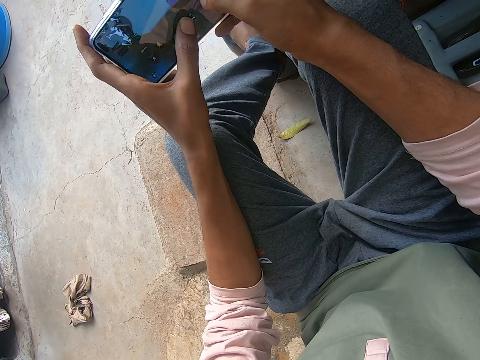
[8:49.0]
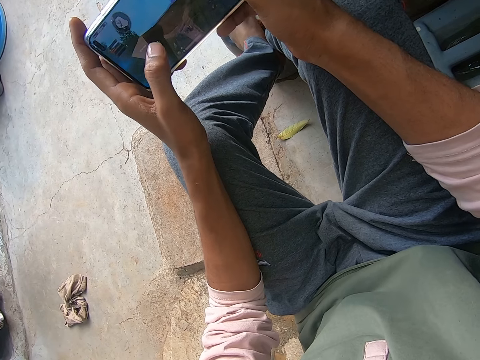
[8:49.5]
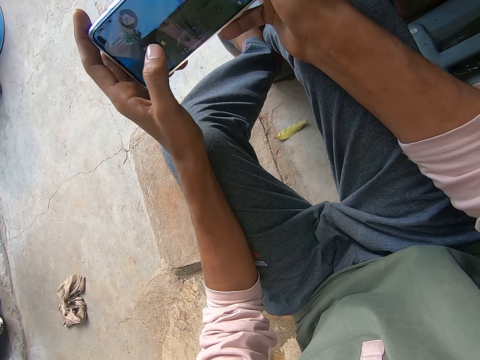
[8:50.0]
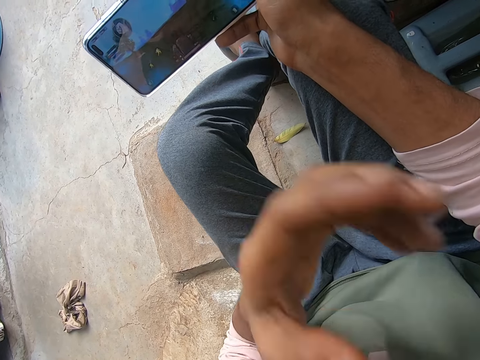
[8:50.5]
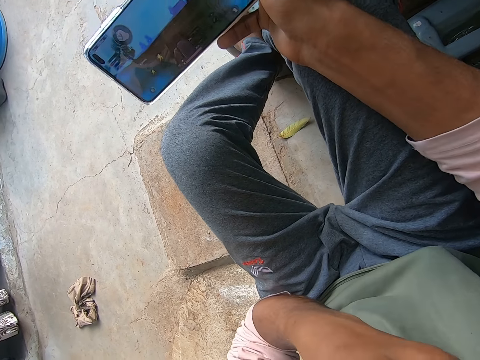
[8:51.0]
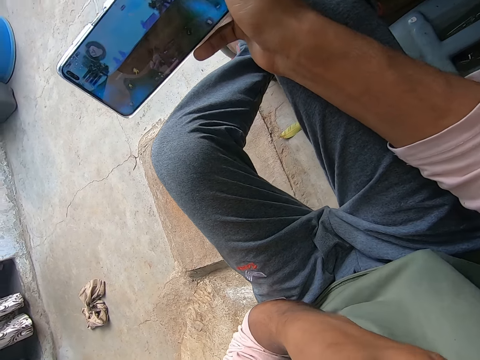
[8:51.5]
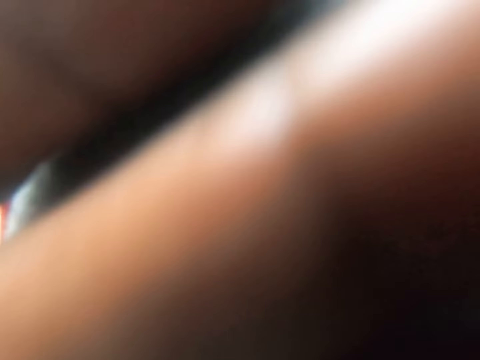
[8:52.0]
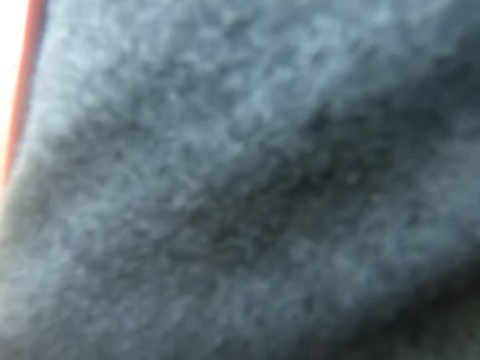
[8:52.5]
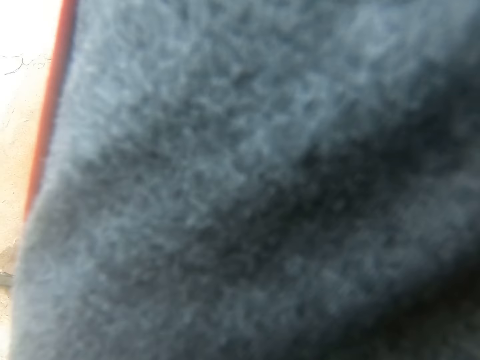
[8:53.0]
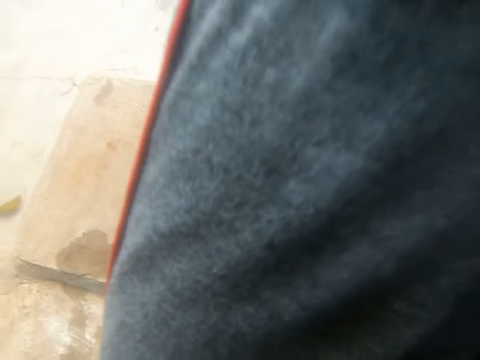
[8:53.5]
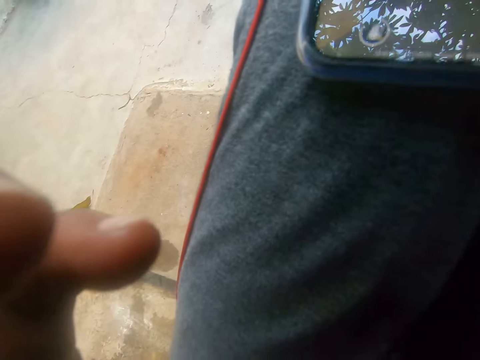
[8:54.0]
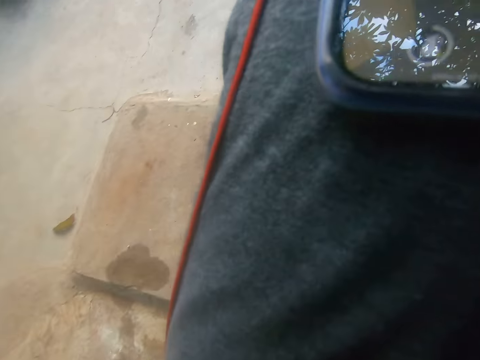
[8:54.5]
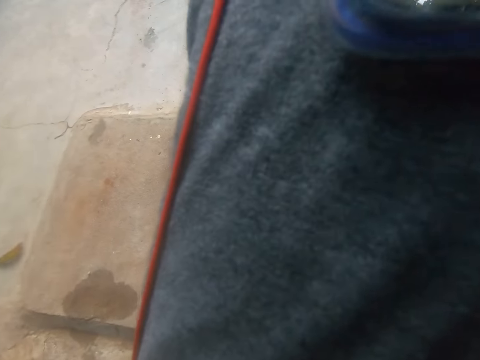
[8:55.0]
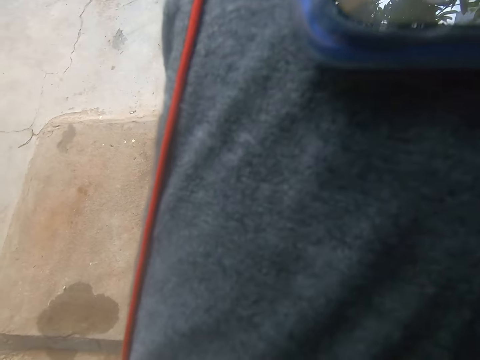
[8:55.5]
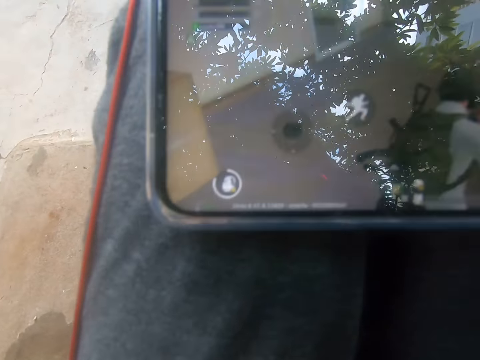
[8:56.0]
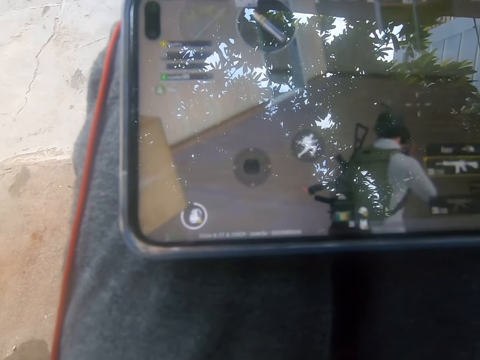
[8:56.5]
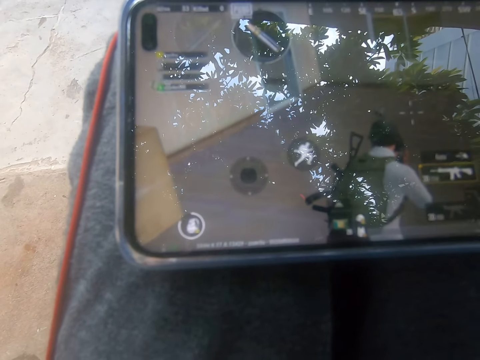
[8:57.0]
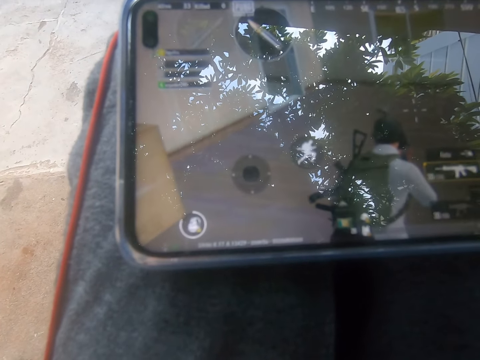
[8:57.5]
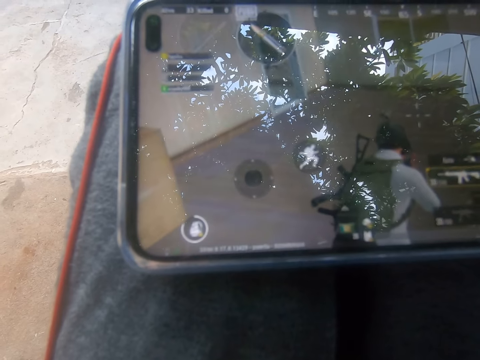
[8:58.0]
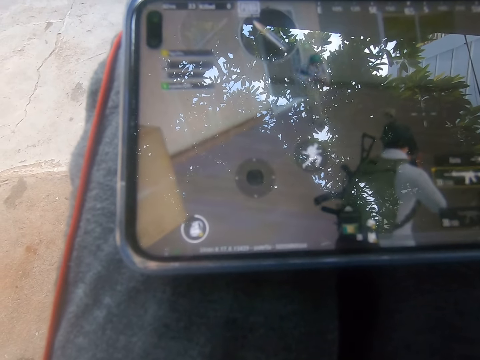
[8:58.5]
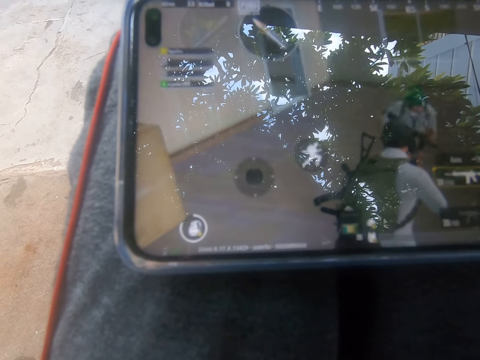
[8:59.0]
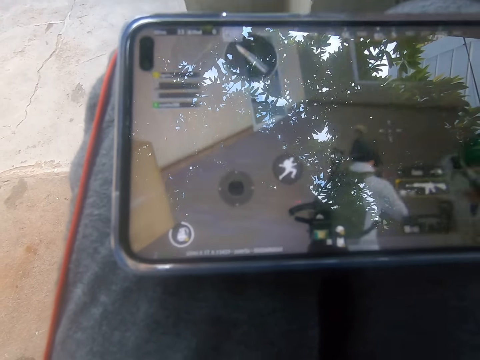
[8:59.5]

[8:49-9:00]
The camera wearer touches his face. He moves his hand.

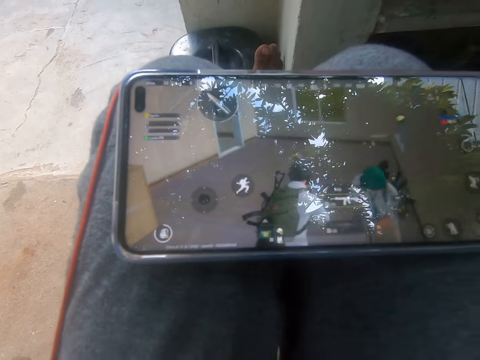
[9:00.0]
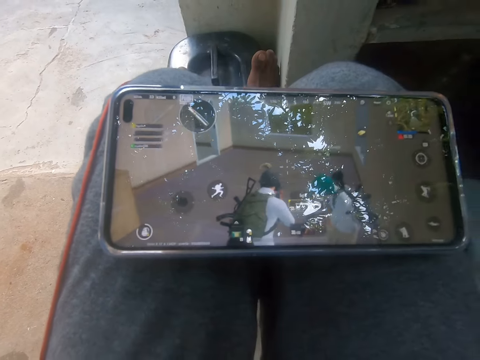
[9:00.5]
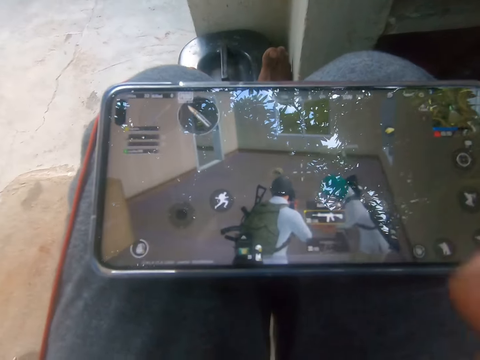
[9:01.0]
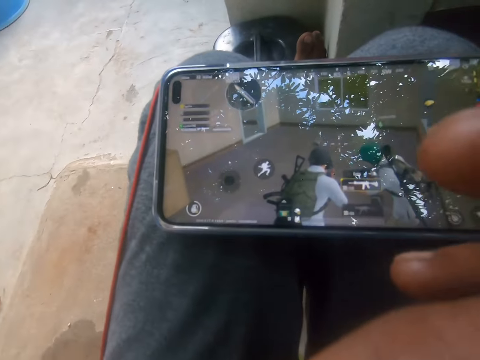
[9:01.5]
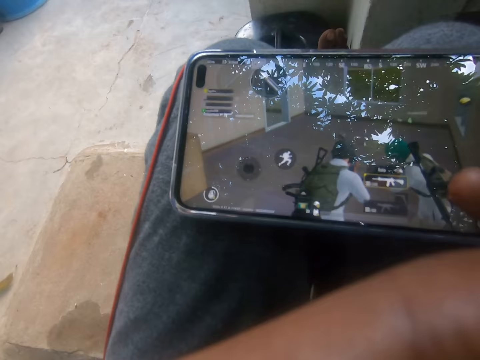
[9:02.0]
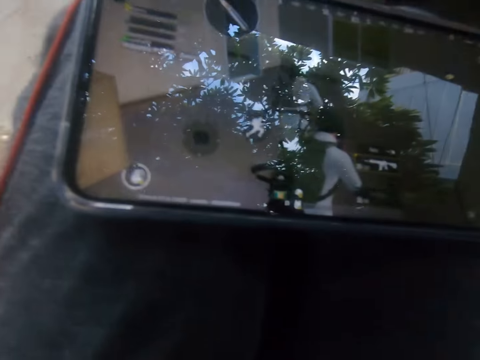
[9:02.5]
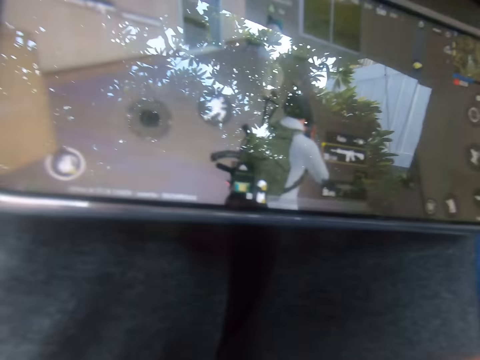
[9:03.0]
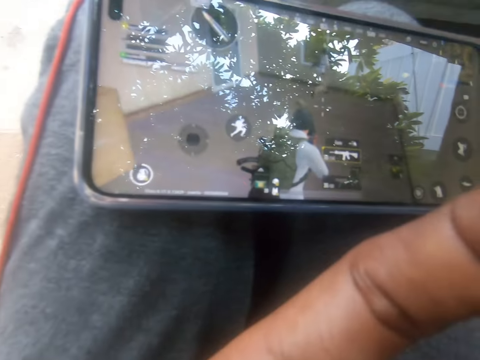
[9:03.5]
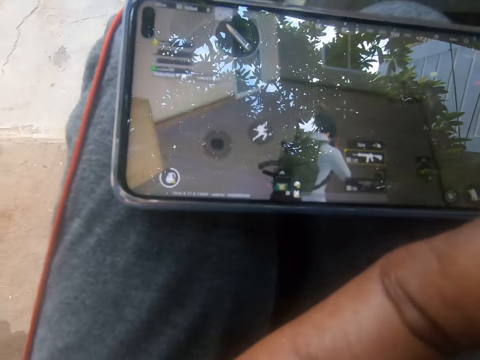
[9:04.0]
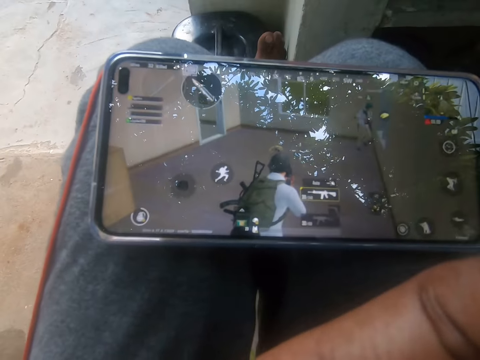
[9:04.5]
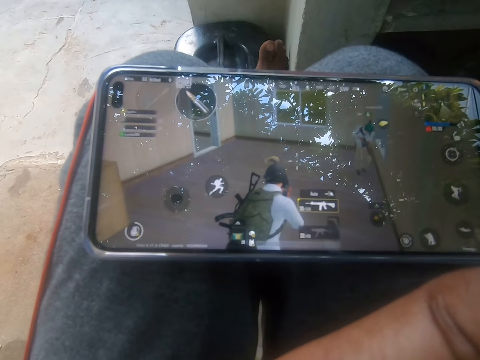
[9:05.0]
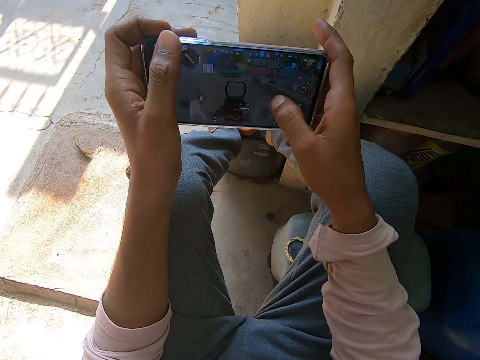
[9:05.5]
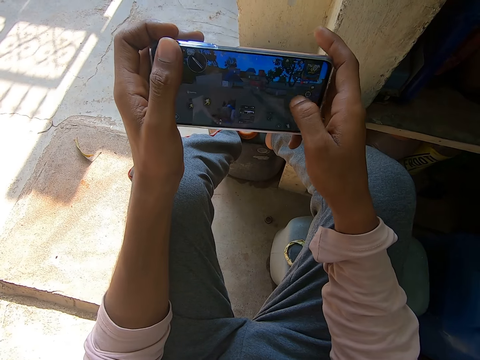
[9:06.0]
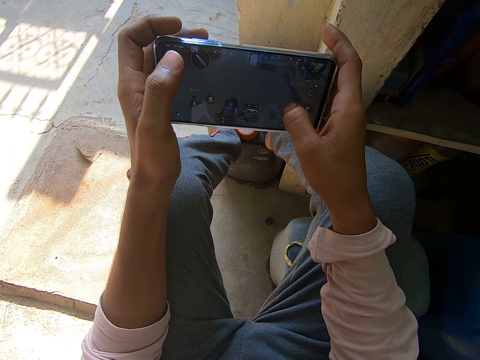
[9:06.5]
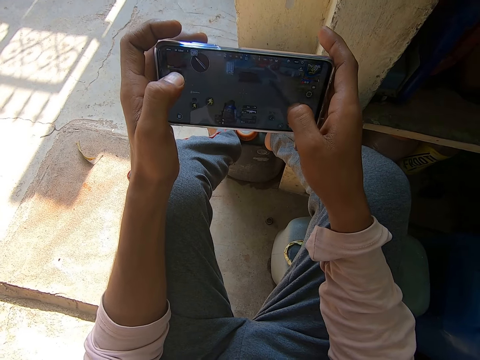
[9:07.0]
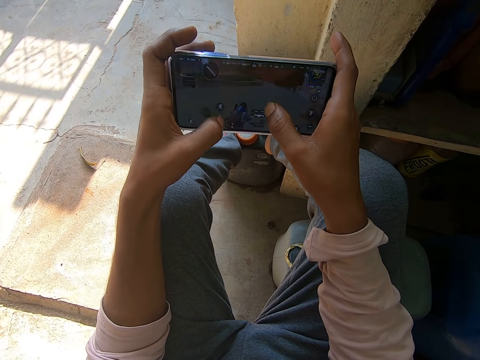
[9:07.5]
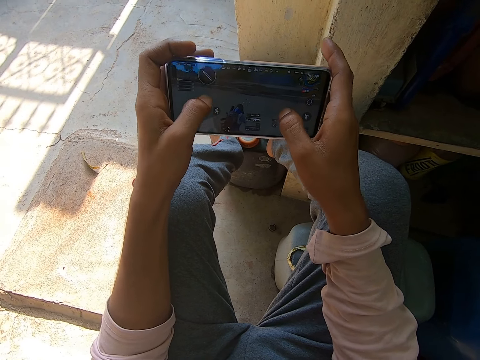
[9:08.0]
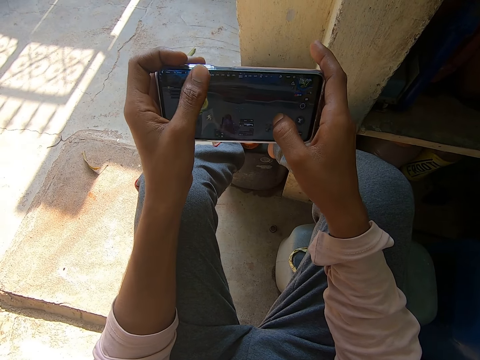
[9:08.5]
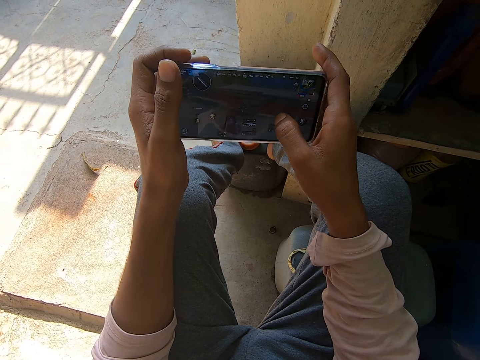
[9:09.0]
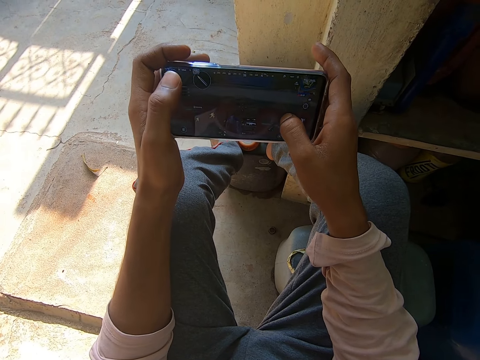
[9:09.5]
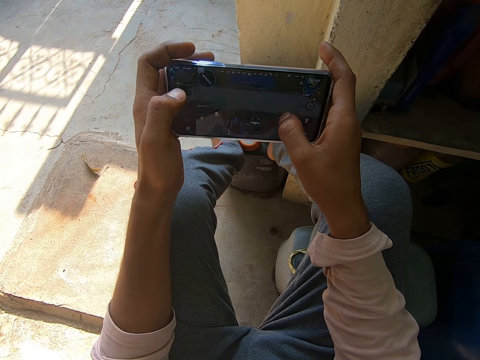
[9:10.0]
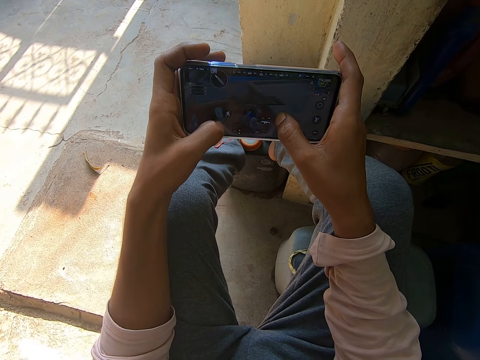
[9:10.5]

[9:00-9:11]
The camera wearer plays a video game on the mobile phone.

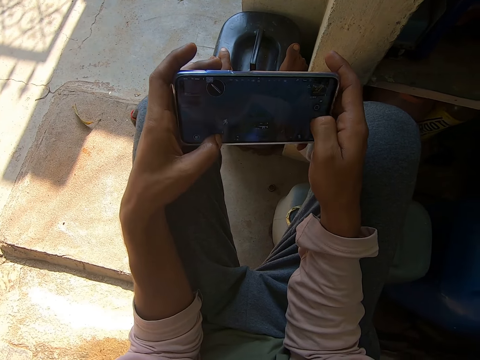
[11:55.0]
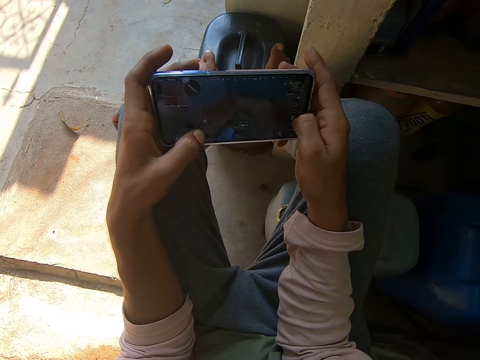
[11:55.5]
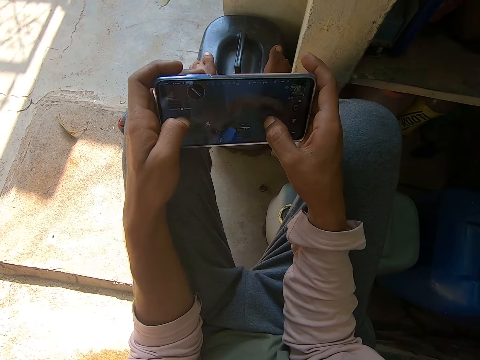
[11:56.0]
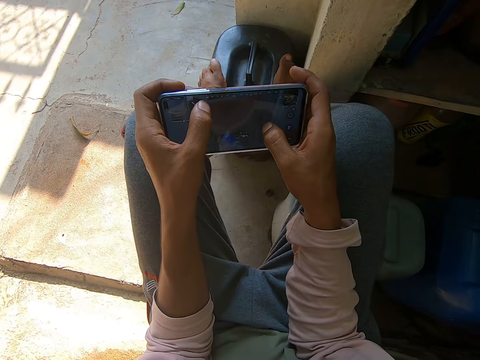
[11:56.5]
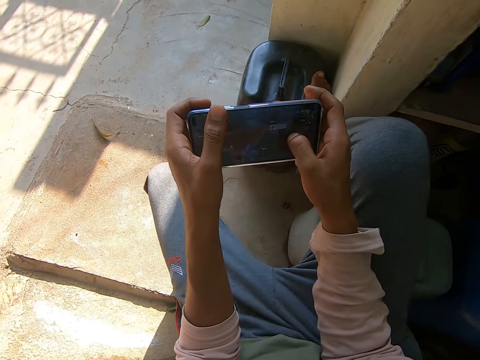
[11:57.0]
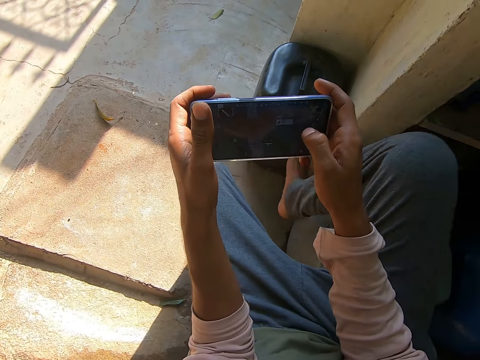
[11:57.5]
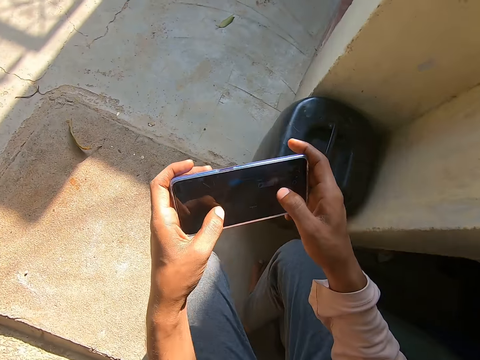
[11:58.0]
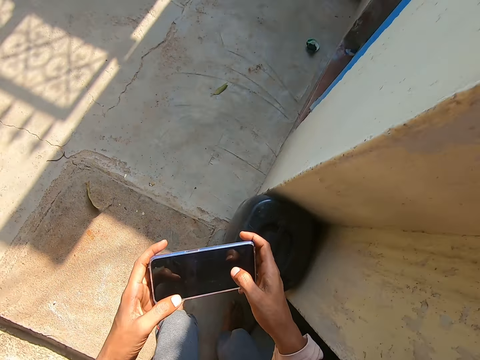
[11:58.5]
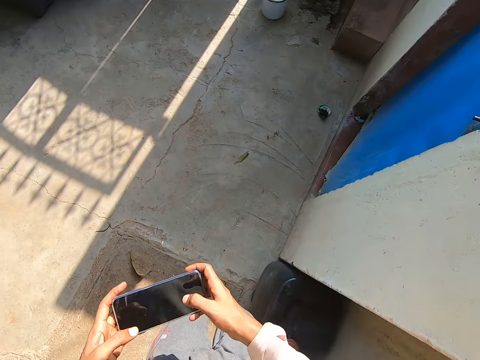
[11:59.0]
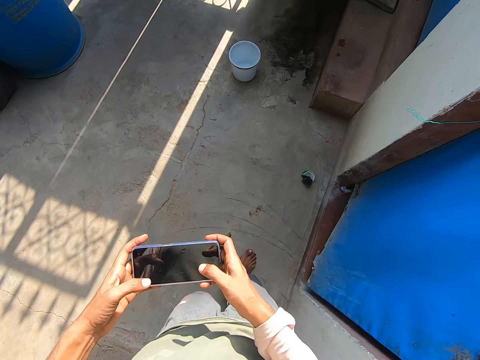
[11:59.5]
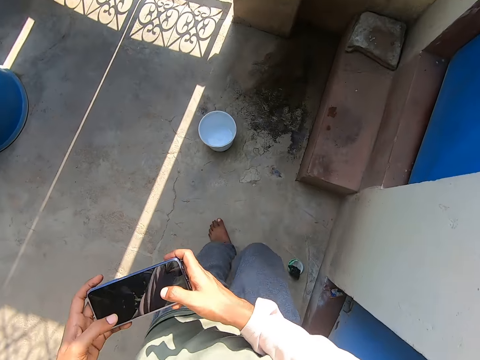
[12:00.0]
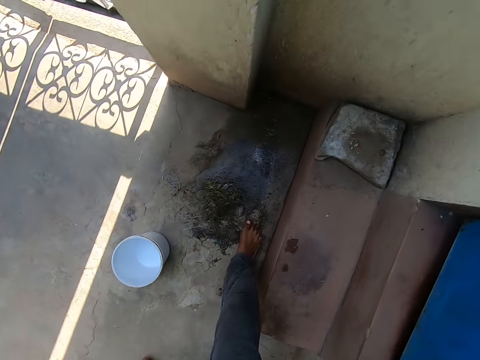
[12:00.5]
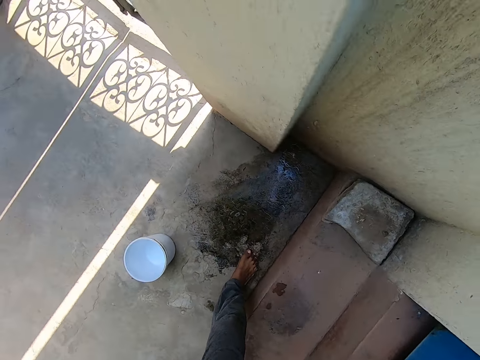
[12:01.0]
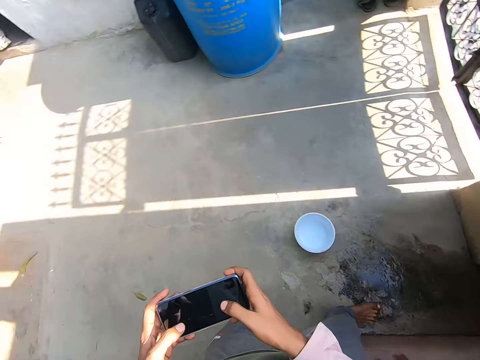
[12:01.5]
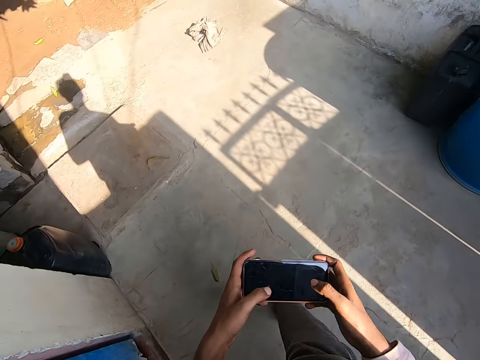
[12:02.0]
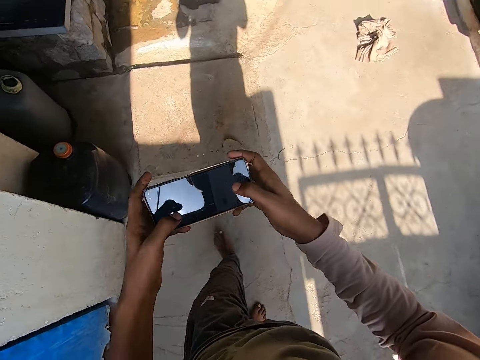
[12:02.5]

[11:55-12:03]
The camera wearer stands up. They stop playing the game. They walk towards a wall. They stop walking. They spit on the floor. They walk back to where they were sitting.
